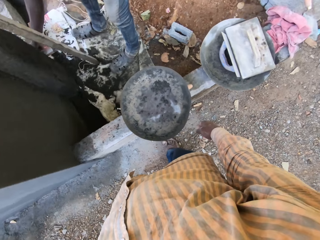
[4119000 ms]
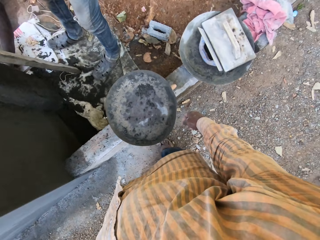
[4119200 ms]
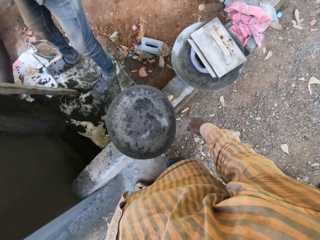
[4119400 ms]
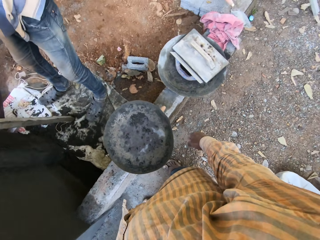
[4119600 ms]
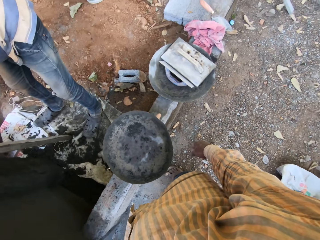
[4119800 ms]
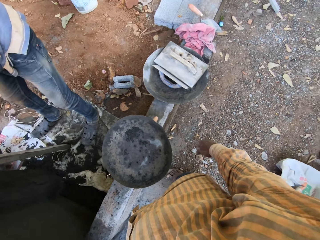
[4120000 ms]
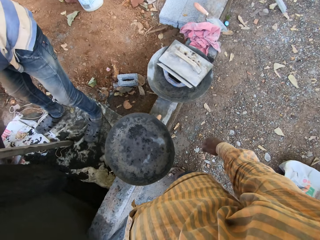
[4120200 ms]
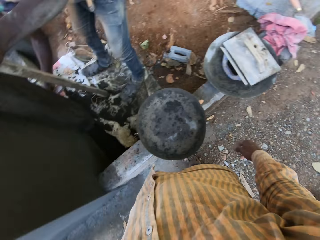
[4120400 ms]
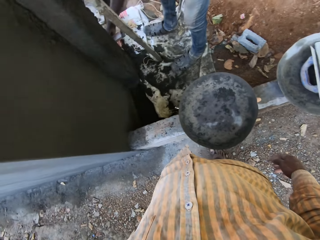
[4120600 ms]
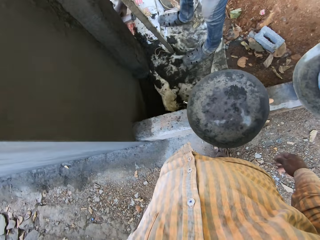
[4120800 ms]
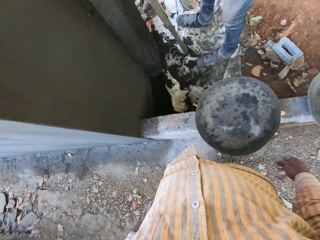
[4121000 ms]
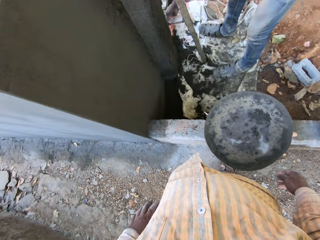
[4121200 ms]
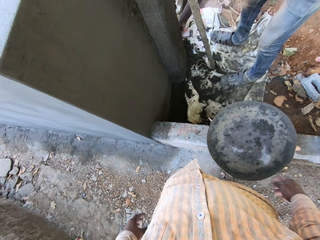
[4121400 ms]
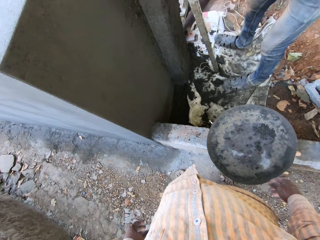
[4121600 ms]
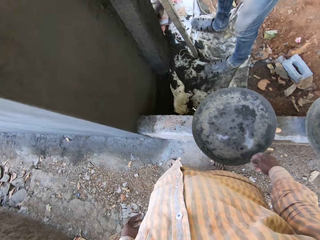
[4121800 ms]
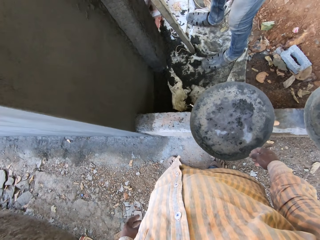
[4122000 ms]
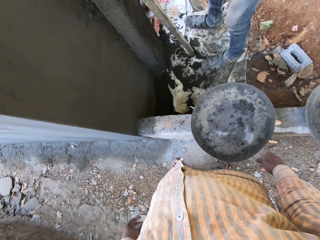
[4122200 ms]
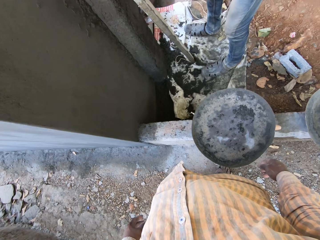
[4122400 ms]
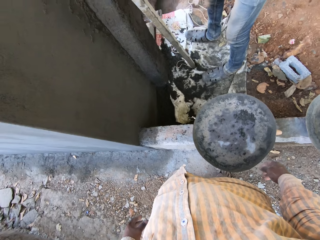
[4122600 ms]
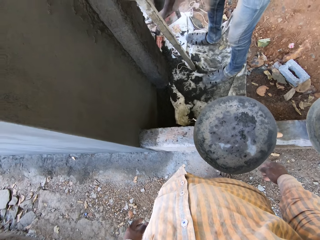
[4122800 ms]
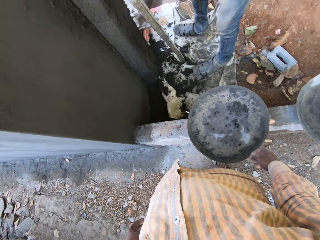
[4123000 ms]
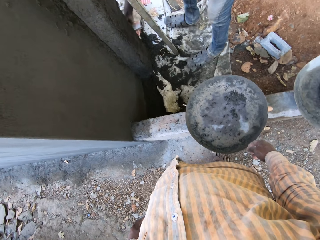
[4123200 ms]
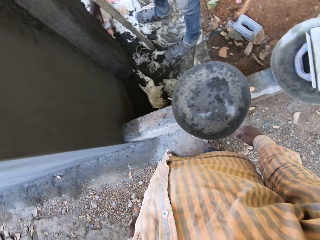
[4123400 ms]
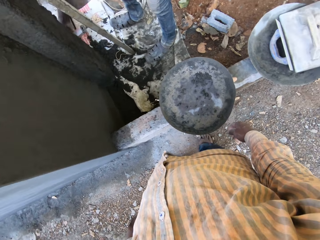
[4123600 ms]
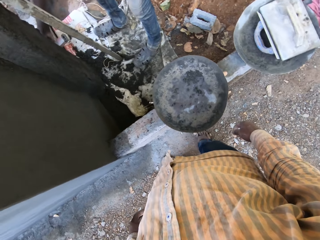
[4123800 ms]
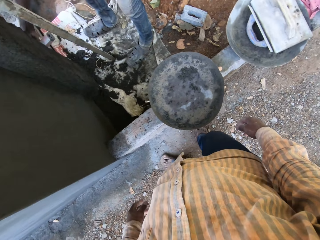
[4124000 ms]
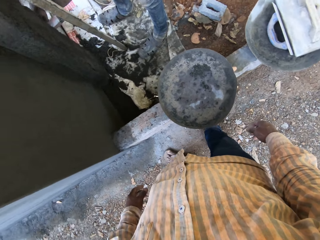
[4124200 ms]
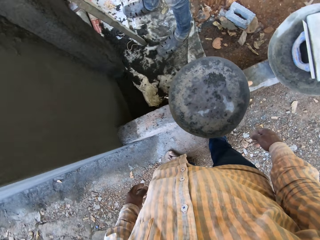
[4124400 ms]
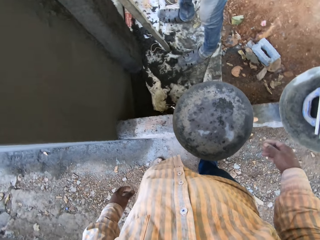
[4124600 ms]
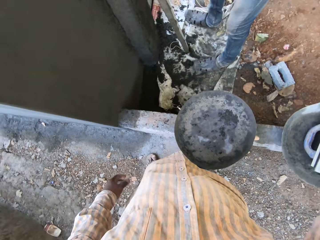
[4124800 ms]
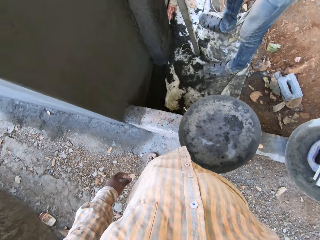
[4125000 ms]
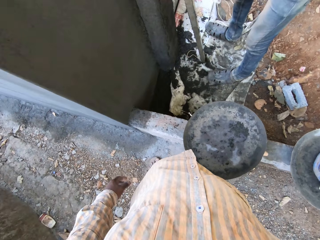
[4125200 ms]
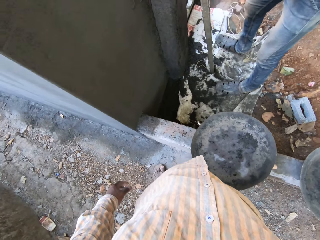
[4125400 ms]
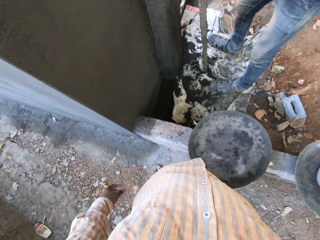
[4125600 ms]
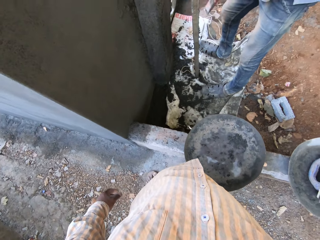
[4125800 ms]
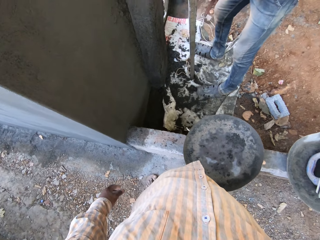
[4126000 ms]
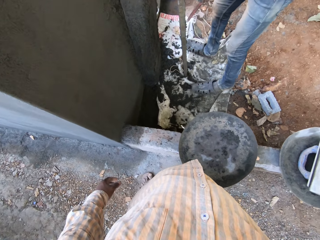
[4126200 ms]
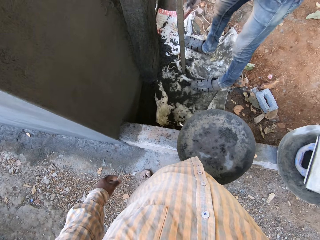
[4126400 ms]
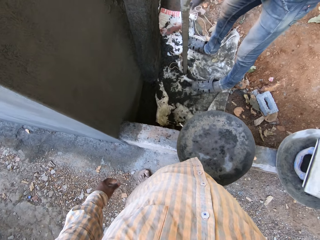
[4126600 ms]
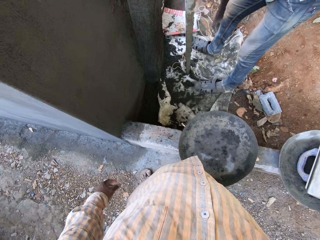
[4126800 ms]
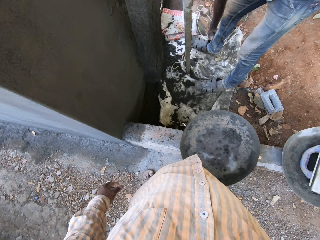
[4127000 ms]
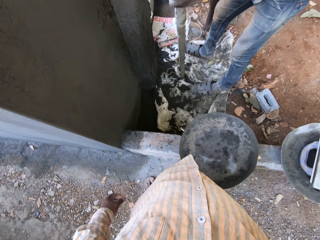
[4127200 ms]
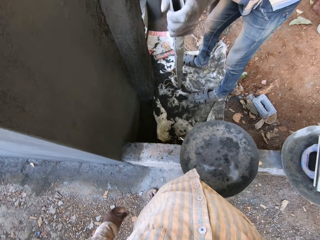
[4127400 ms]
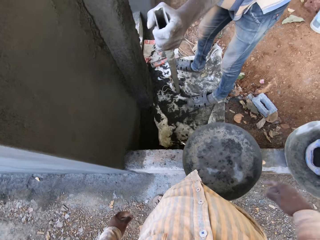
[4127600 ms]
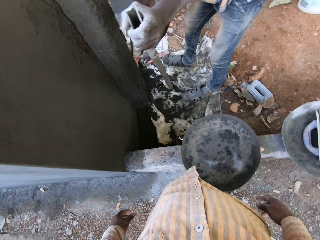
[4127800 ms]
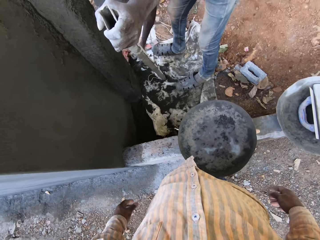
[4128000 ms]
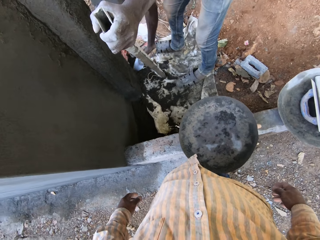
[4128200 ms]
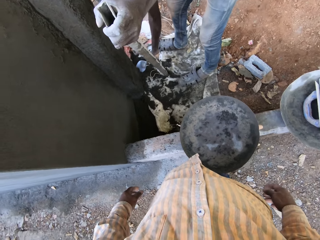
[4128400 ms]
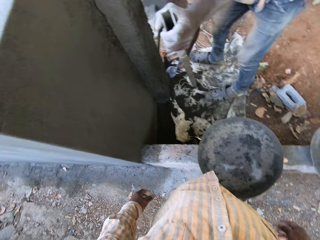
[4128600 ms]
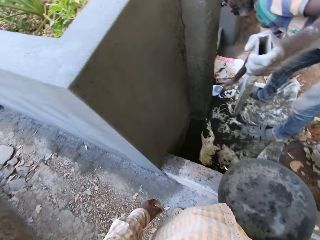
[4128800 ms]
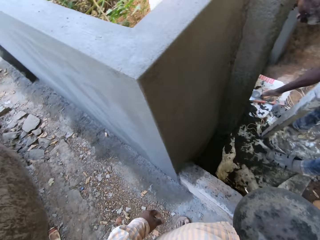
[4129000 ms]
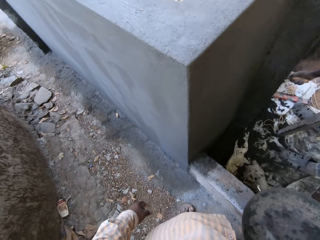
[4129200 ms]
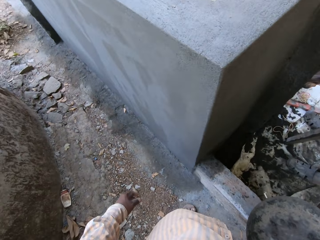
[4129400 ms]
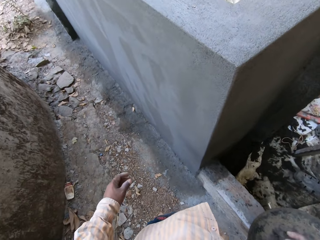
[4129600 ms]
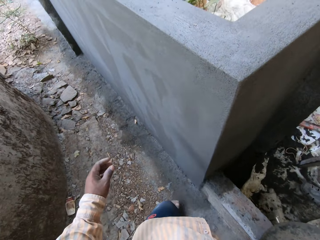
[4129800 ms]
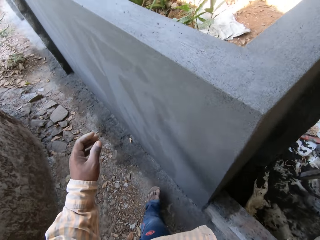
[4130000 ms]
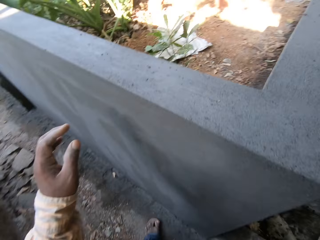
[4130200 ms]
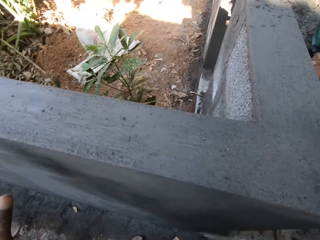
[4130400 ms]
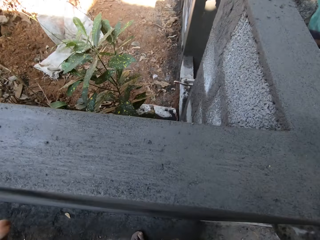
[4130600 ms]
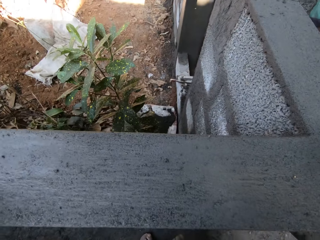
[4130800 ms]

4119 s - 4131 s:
The camera wearer looks around. The man drops the torpedo level on the ground with his right hand. The man picks up the masonry trowel from the ground with his right hand. The man smoothens the wall with the masonry trowel in his right hand.

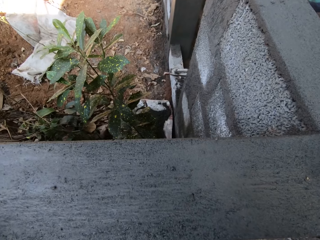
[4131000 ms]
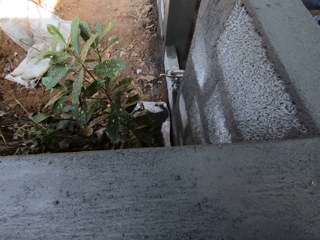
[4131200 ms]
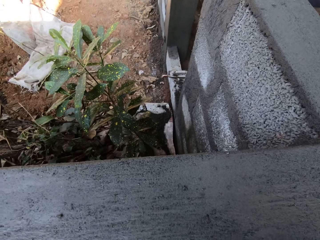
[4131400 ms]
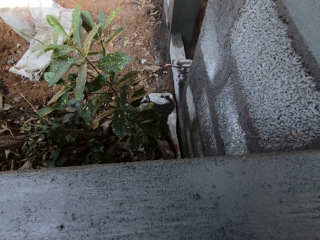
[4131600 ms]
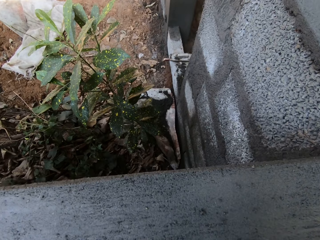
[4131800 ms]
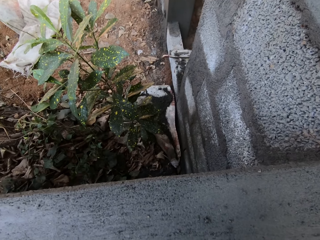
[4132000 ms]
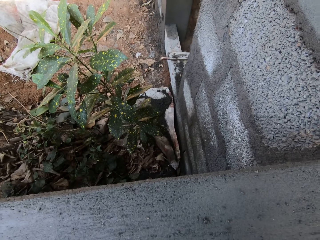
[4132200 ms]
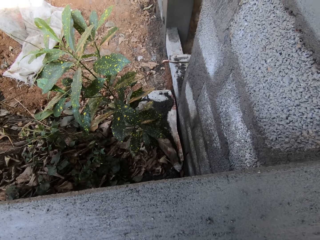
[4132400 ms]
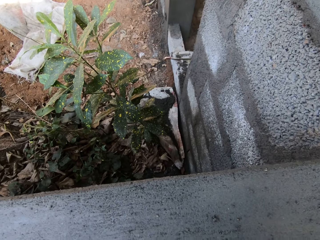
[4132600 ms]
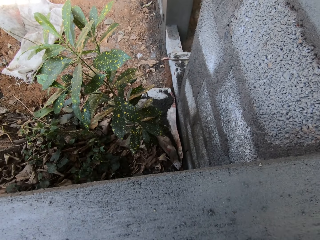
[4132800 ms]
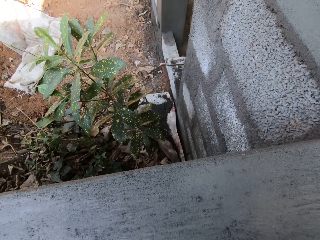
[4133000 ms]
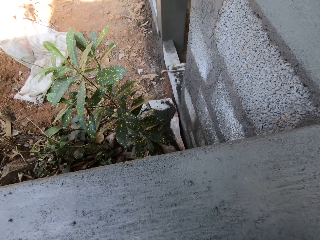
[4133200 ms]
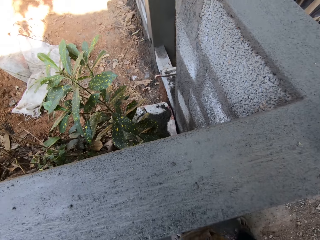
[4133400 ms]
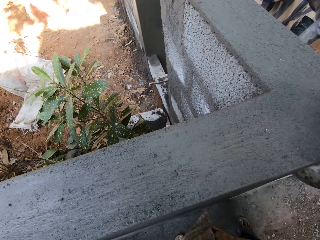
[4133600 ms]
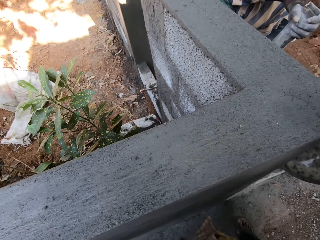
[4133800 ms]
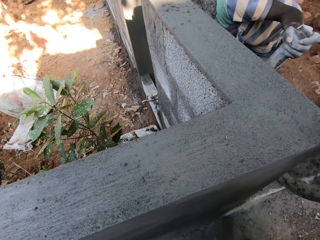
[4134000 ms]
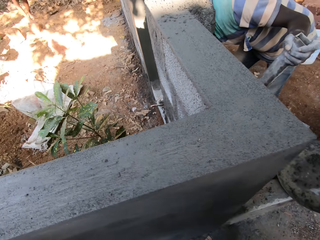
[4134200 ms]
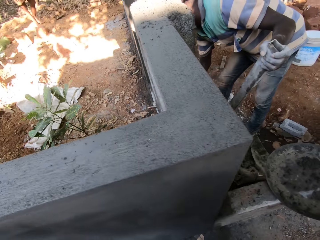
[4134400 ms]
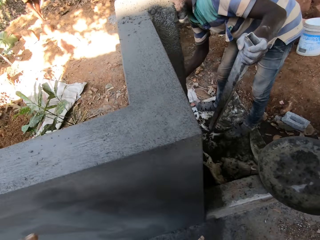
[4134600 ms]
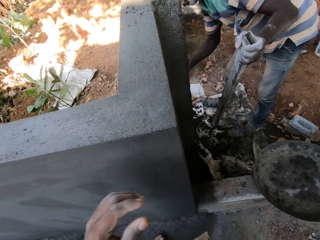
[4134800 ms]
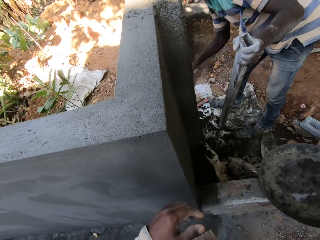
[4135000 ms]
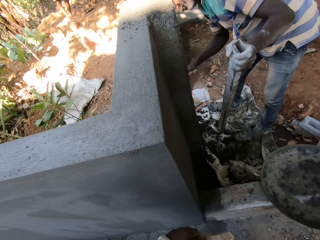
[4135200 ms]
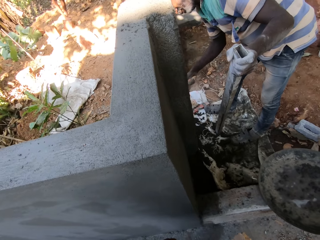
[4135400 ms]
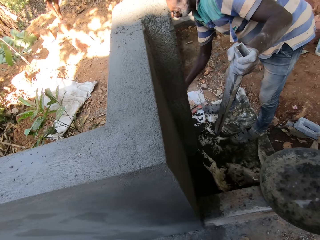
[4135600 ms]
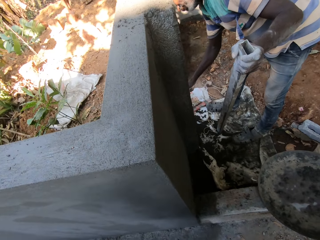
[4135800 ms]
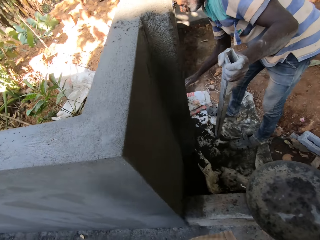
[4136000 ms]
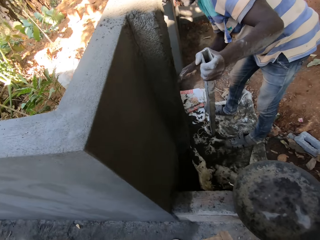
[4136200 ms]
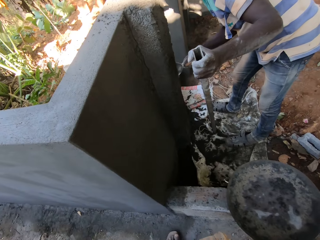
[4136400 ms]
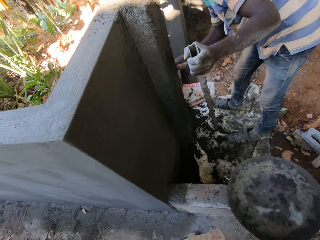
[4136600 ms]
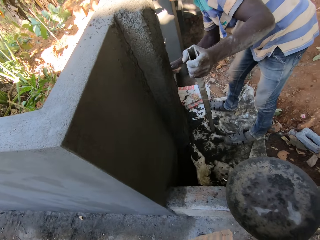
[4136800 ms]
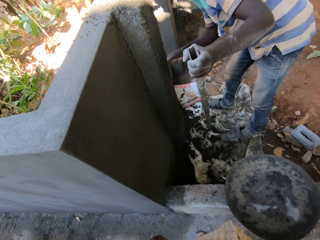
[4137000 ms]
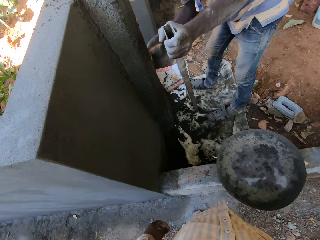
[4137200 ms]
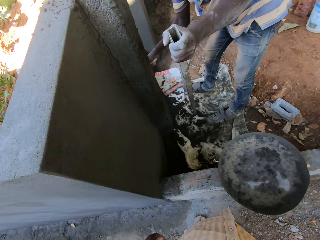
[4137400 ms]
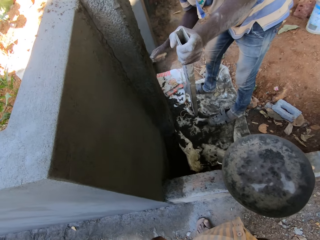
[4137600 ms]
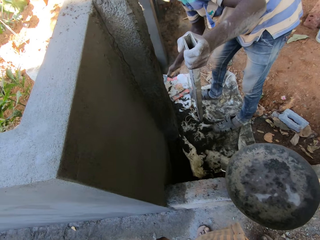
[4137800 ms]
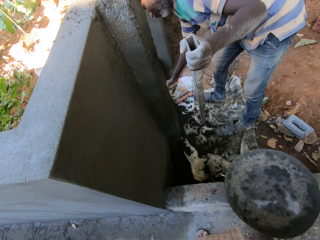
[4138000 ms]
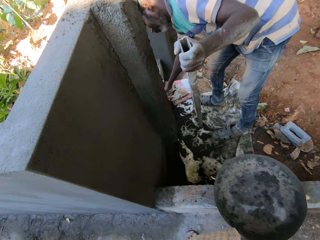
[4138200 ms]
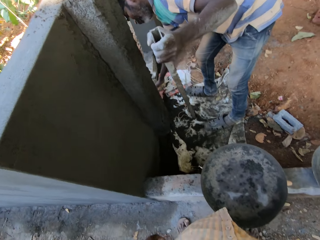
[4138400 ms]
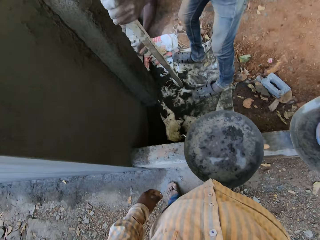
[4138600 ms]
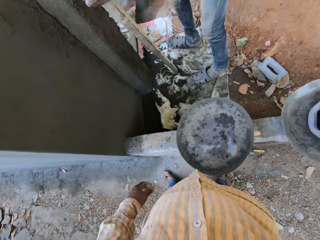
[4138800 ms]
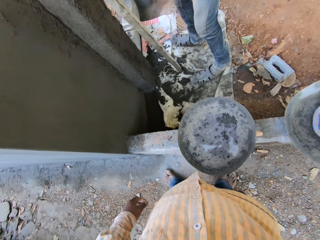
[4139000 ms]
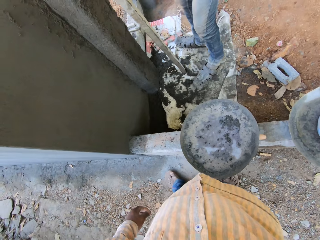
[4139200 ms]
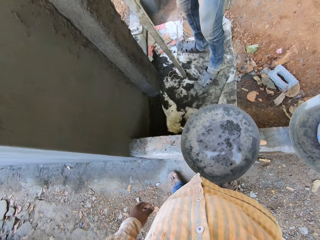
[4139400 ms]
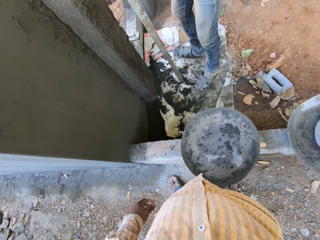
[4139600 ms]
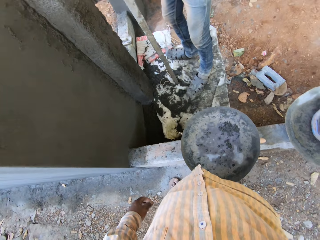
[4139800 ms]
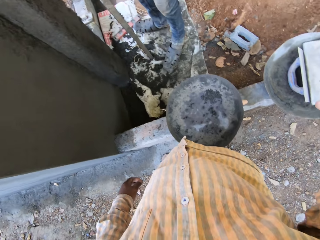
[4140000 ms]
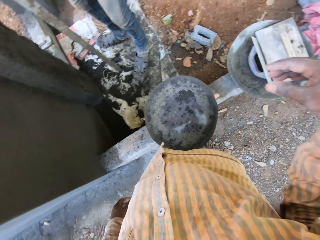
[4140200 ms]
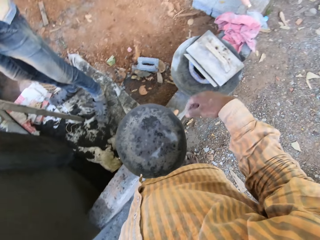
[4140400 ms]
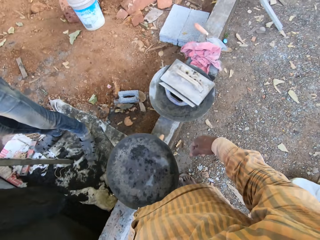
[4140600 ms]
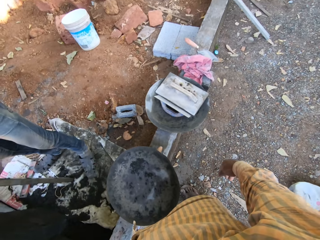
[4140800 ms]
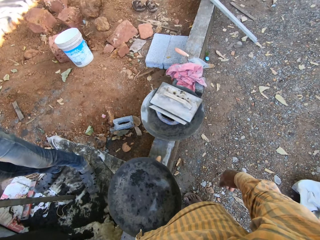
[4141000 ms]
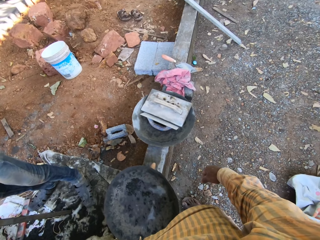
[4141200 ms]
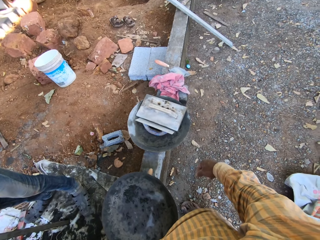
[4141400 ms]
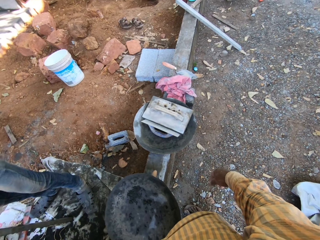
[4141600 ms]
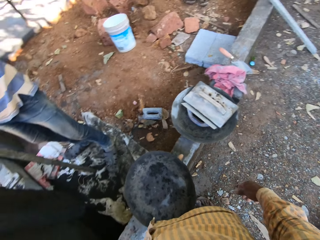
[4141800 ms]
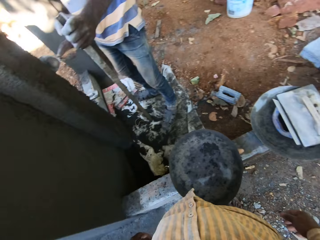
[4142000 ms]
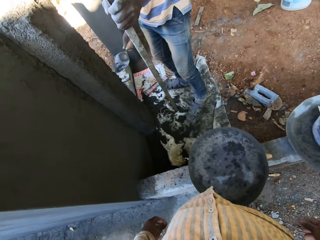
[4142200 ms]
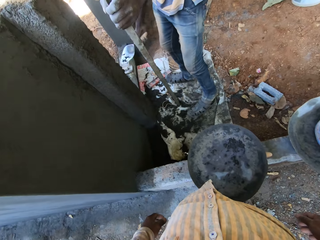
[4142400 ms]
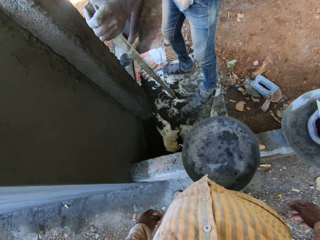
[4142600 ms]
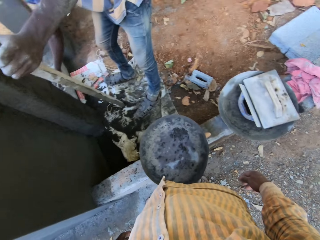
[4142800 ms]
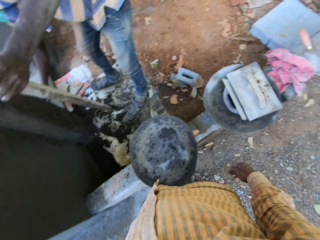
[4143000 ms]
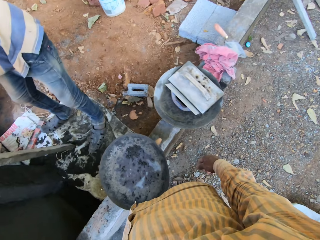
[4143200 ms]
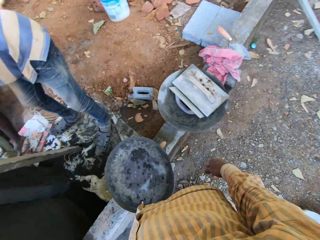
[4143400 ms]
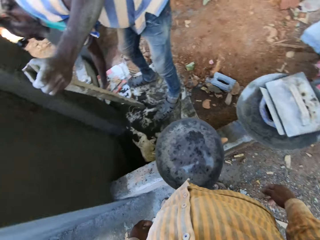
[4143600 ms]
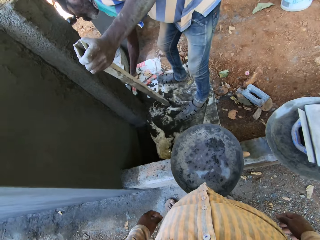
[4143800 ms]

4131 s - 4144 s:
The camera wearer touches the cemented building. They stare at the building. They converse with a man. They look around.
